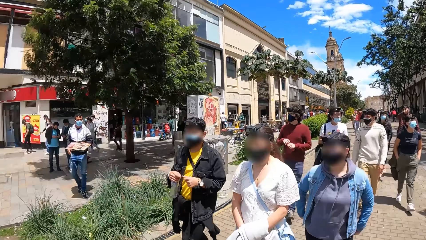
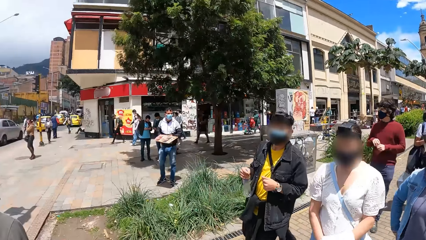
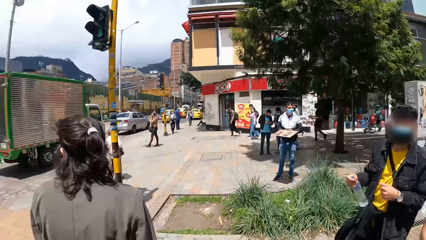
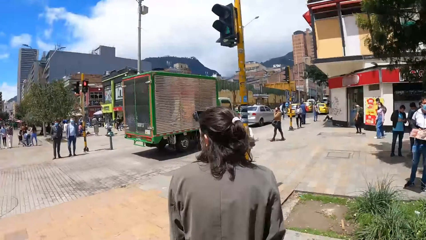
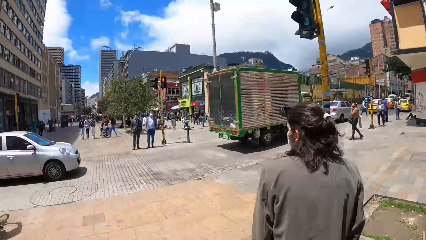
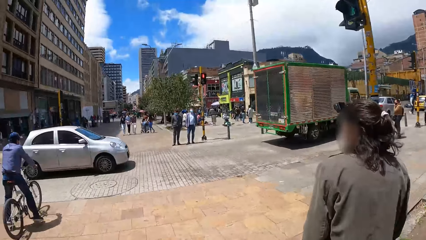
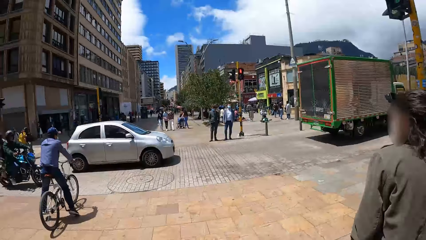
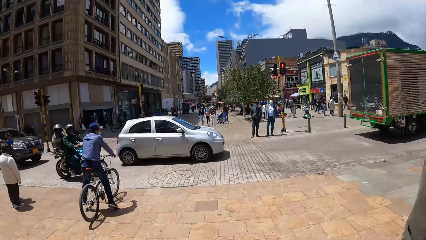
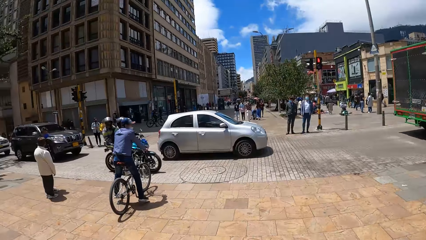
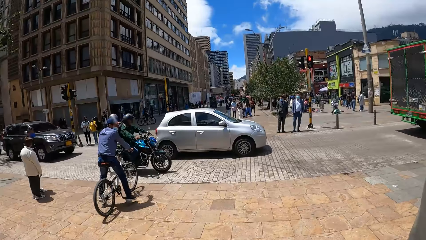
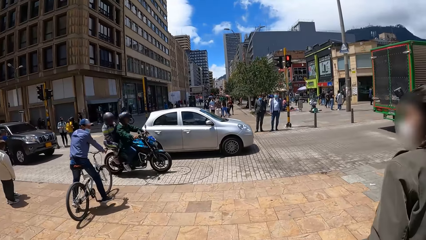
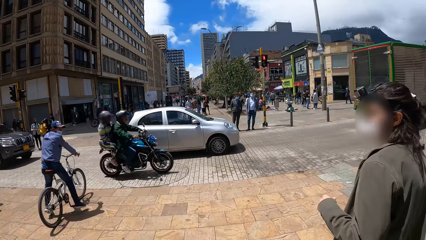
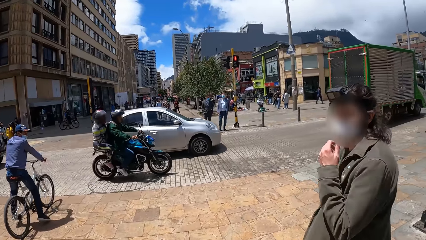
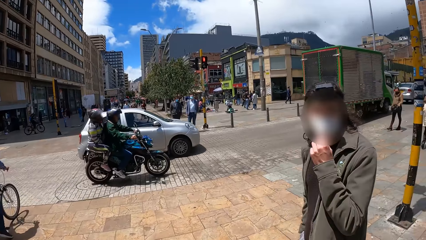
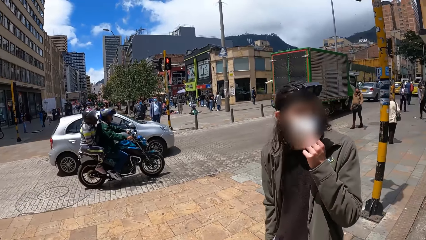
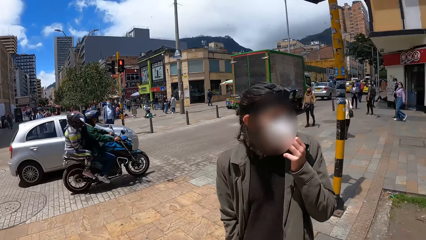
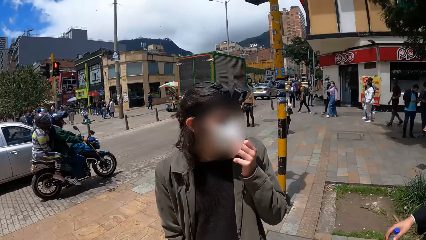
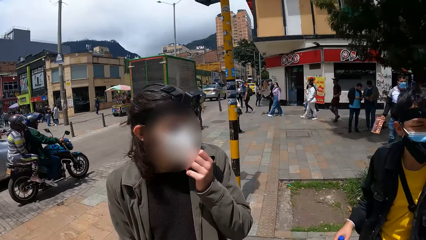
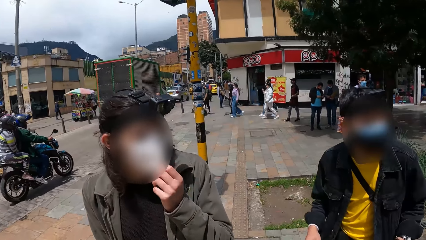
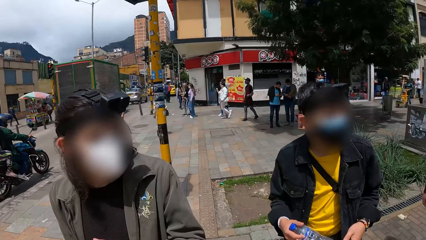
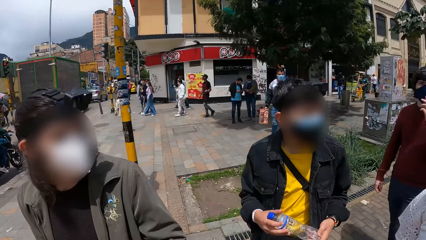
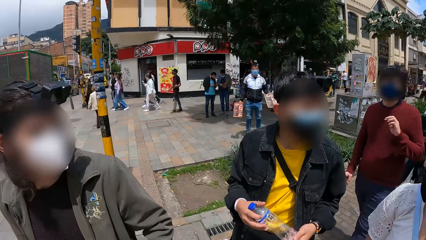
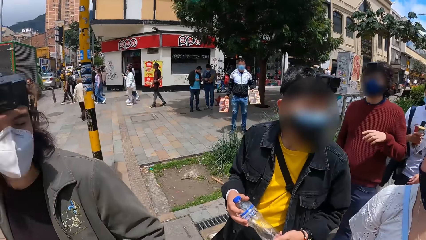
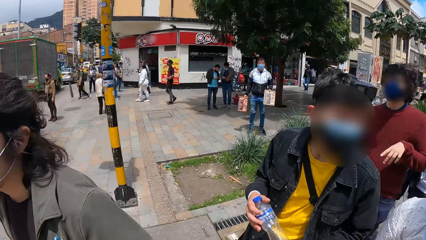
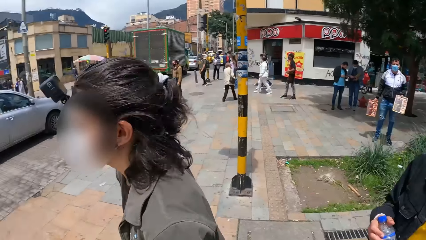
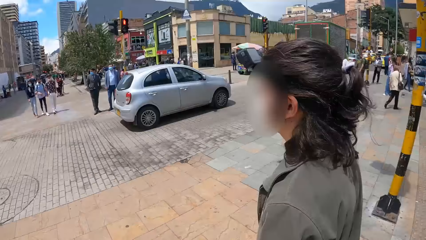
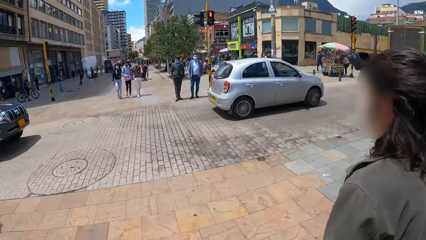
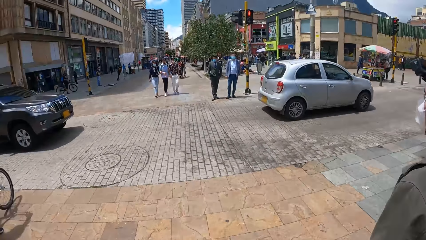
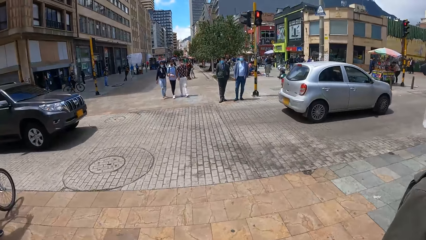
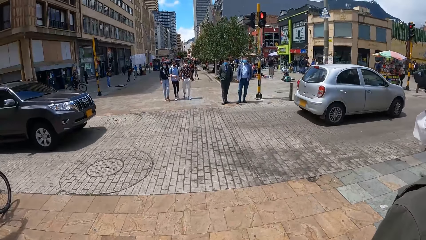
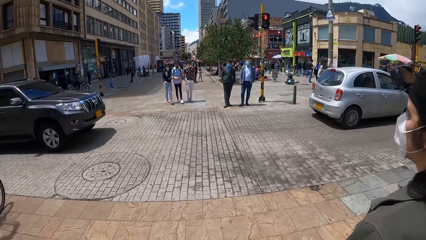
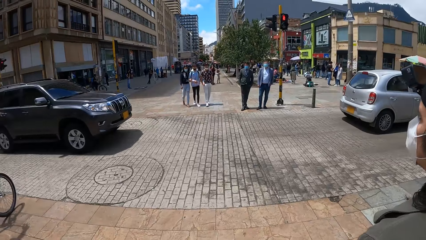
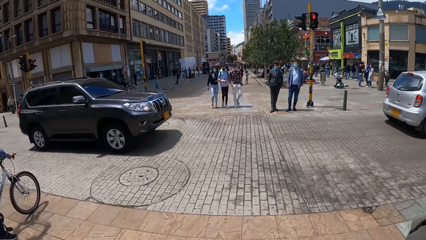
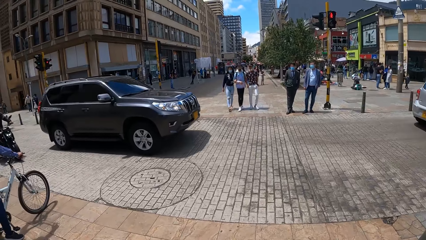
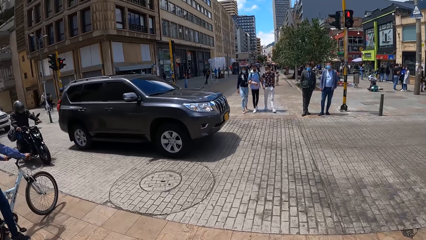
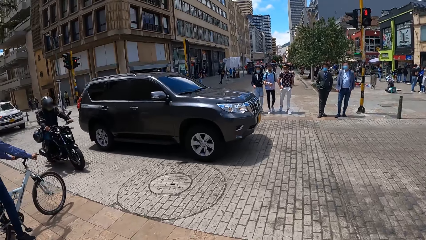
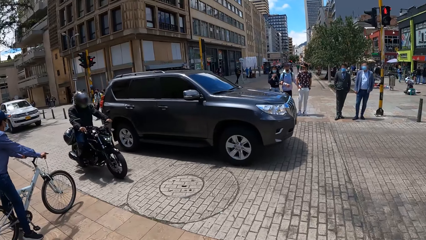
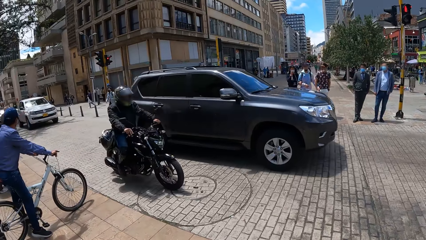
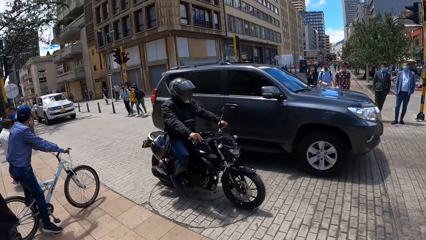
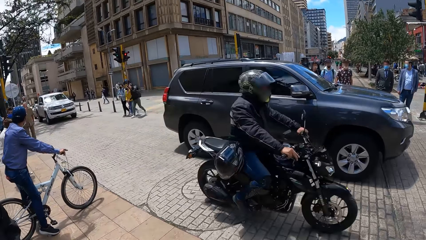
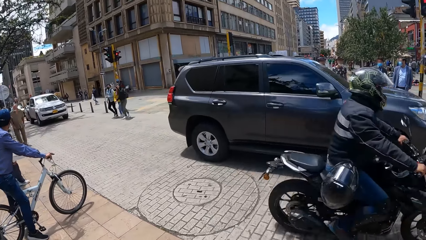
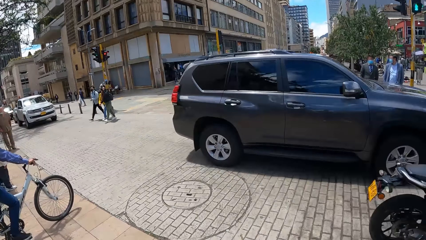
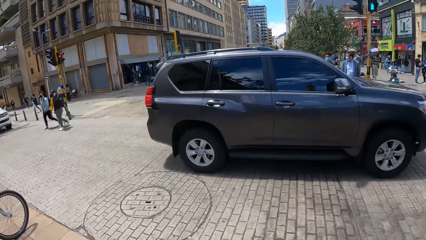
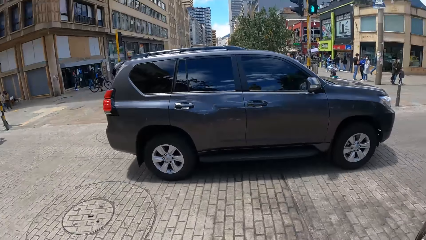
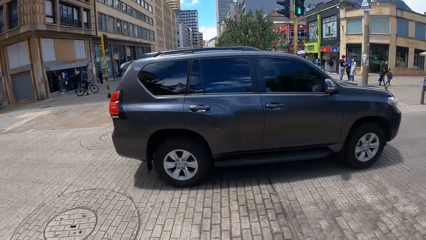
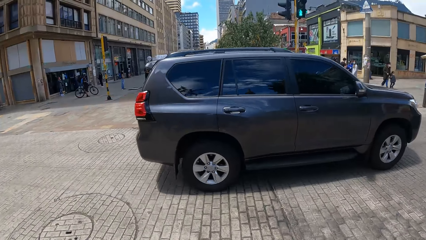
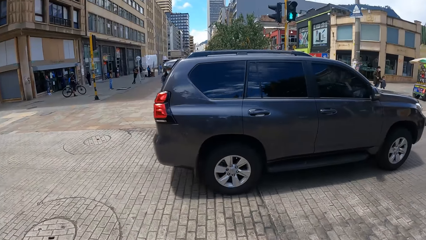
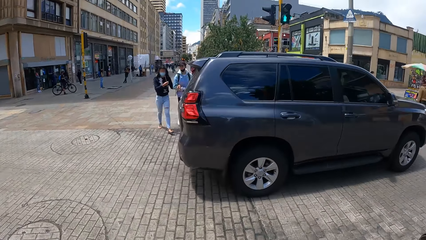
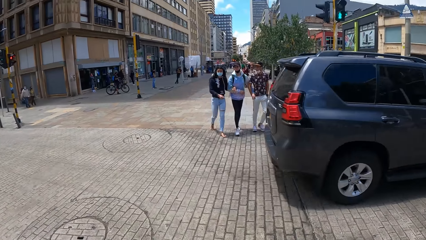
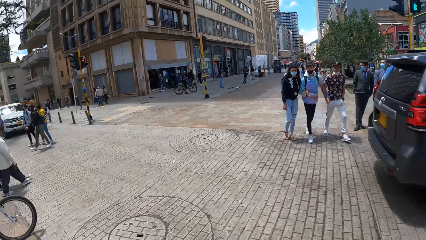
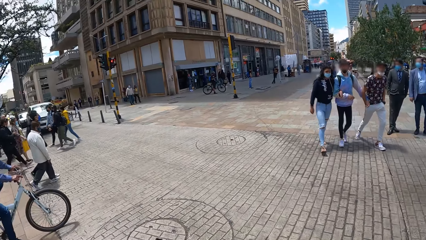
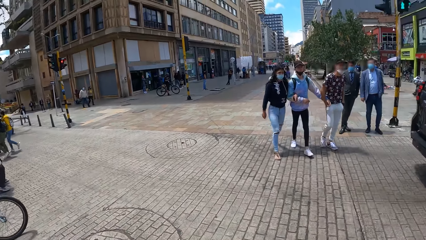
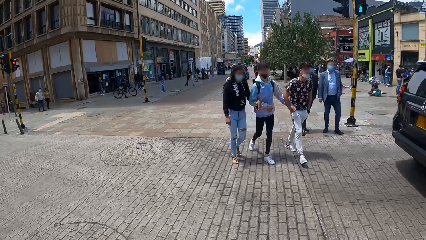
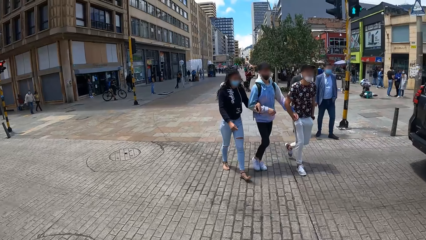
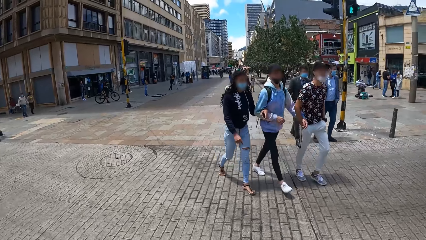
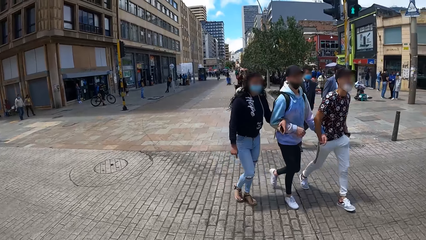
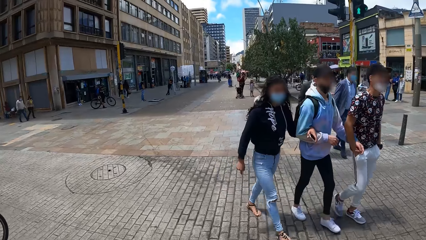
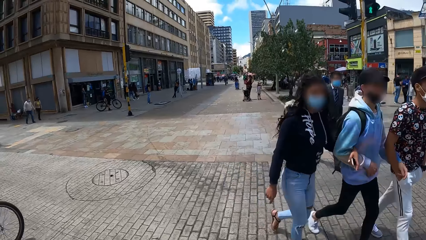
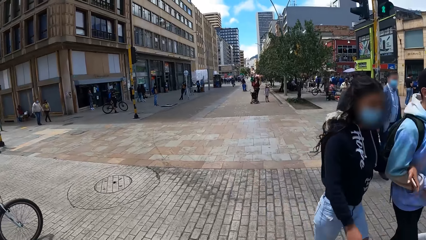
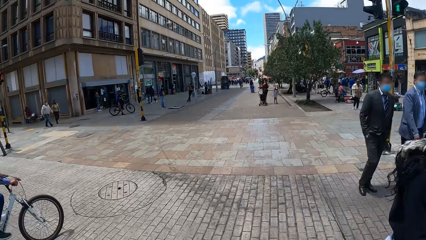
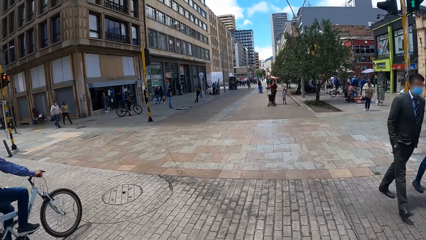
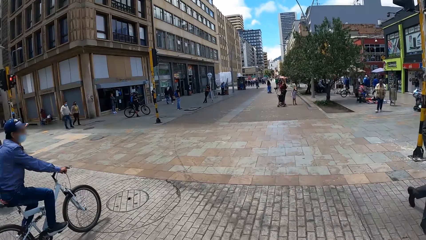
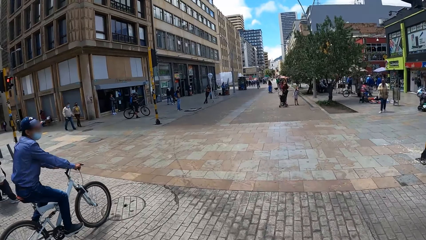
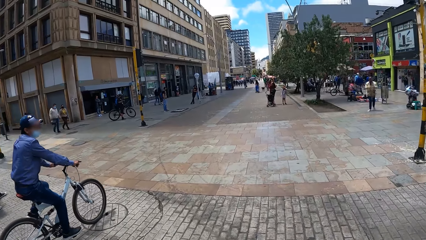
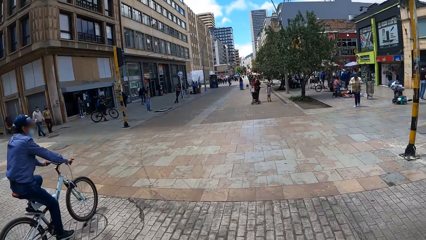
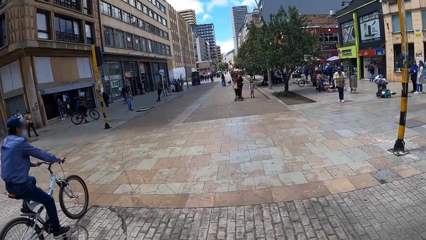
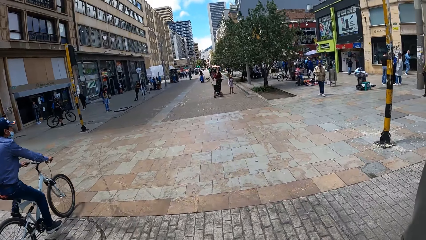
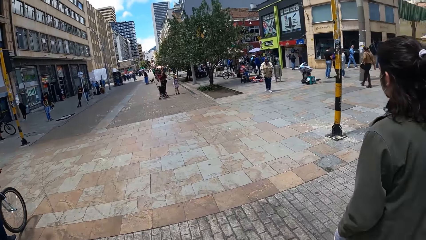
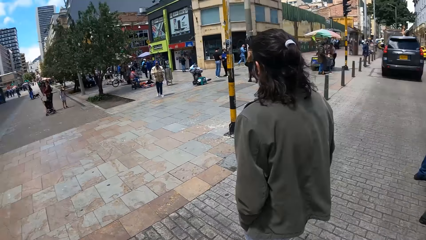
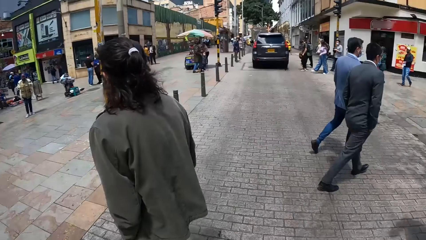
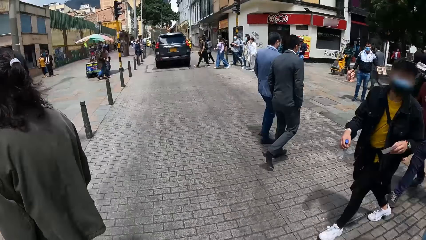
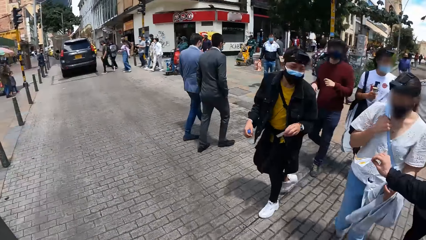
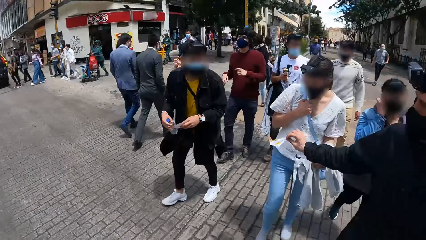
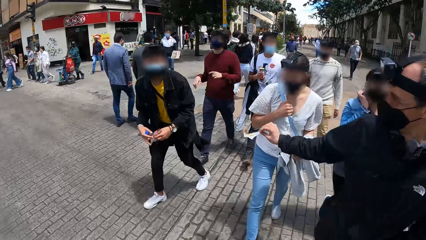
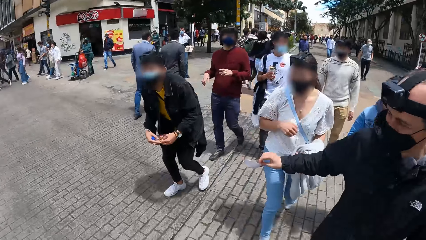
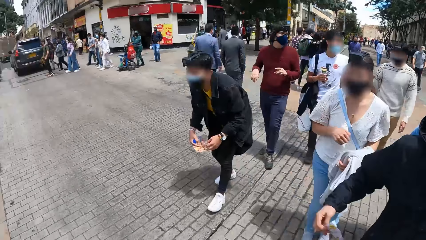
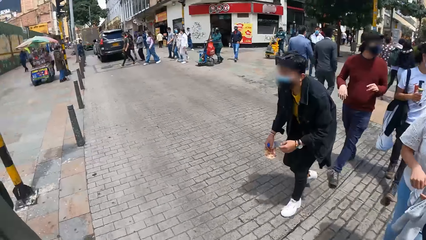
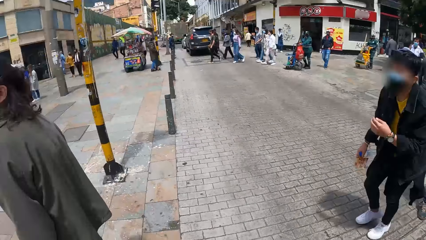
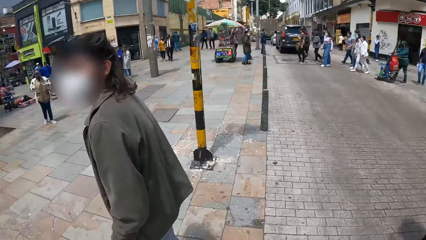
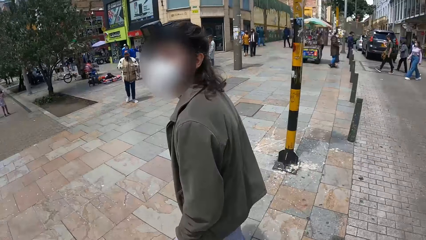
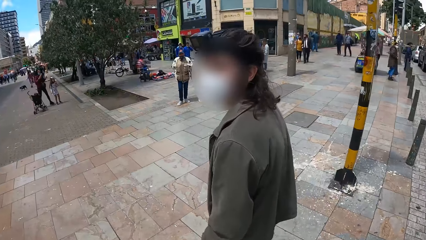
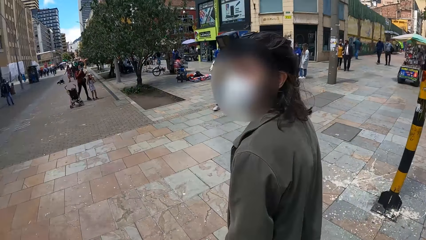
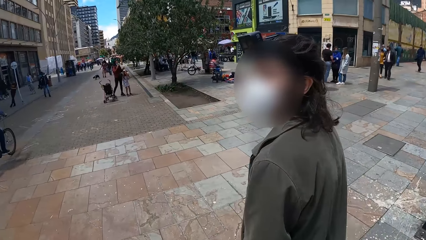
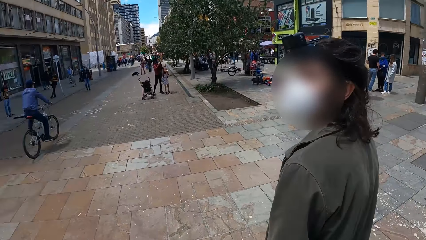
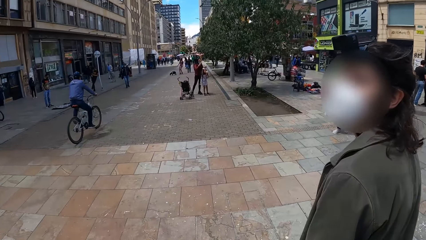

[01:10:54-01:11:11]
The woman adjusts the mask on her face with her left hand. The man adjusts the bottle of water in both hands. A motorcycle rides past the camera wearer. A car drives past the camera wearer. The camera wearer crosses the road. A cyclist rides past the camera wearer. The woman crosses the road. Another woman crosses the road. Another woman crosses the road. Another man crosses the road. Another man crosses the road. Another woman crosses the road. Another man crosses the road. Another man crosses the road. The first man crosses the road. Another woman crosses the road.
